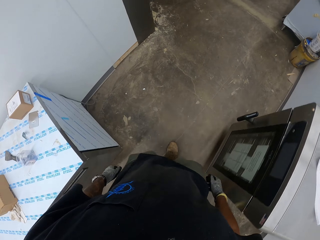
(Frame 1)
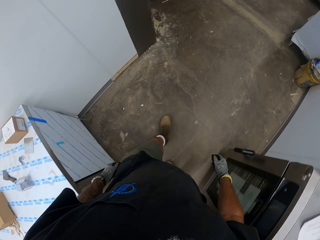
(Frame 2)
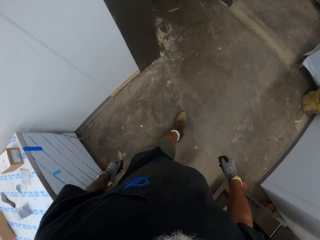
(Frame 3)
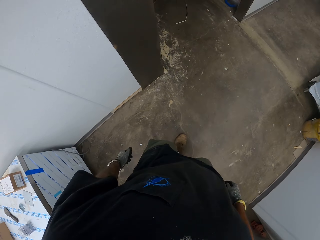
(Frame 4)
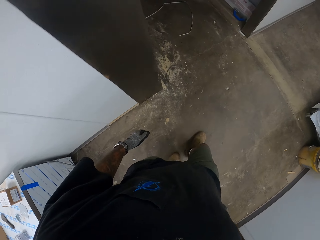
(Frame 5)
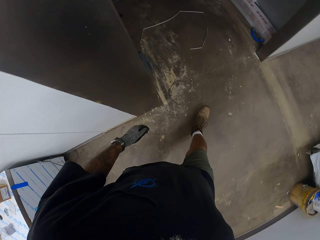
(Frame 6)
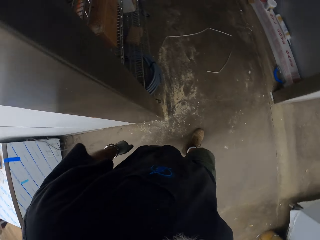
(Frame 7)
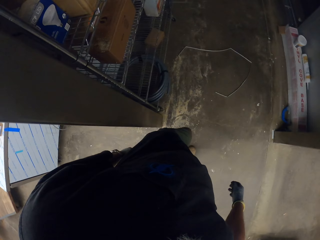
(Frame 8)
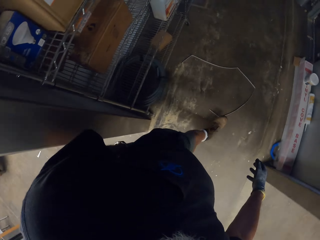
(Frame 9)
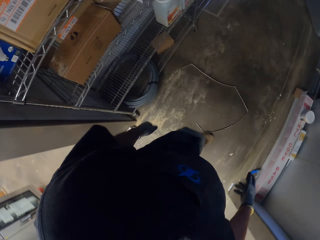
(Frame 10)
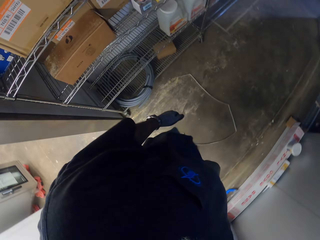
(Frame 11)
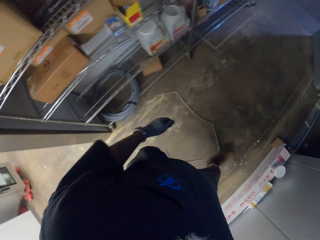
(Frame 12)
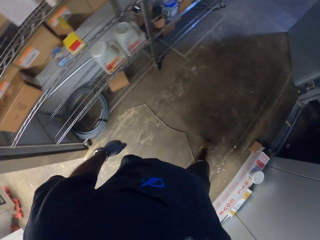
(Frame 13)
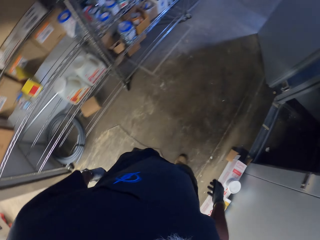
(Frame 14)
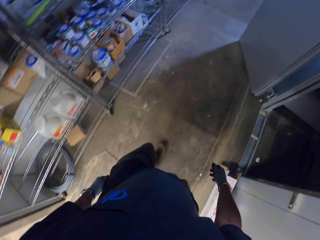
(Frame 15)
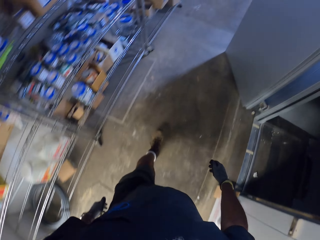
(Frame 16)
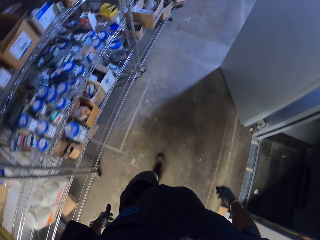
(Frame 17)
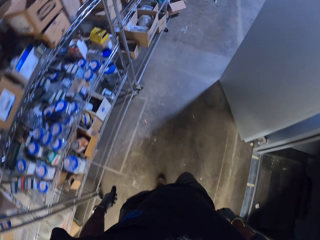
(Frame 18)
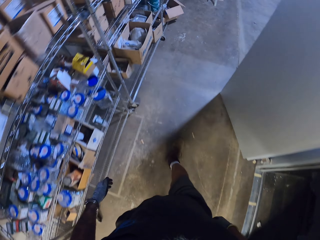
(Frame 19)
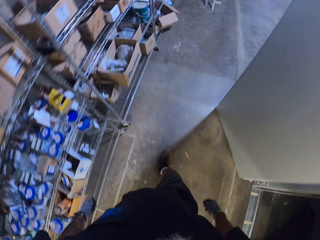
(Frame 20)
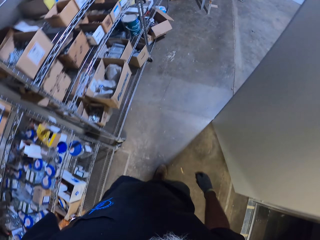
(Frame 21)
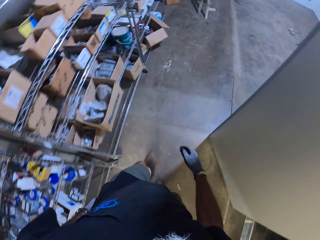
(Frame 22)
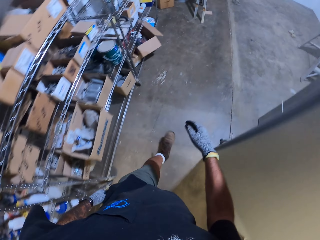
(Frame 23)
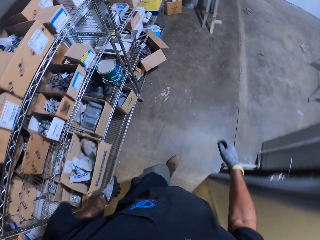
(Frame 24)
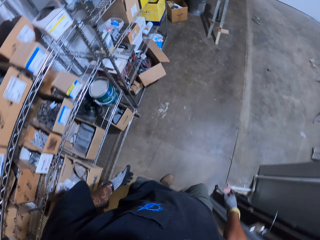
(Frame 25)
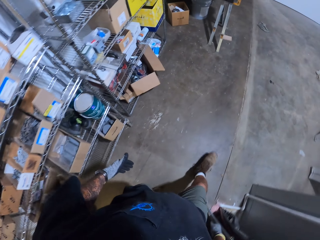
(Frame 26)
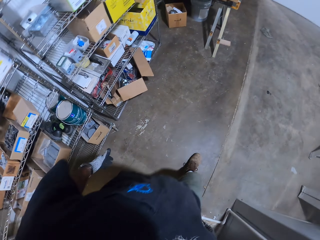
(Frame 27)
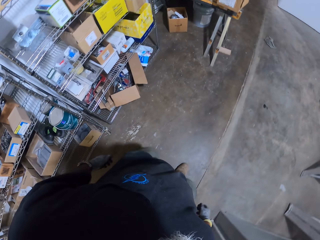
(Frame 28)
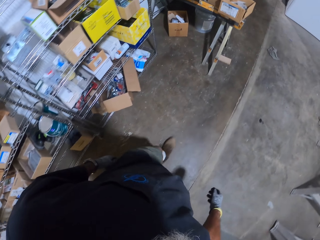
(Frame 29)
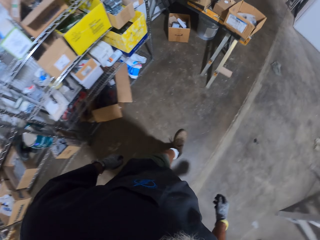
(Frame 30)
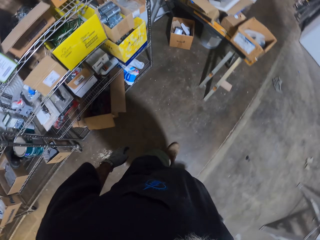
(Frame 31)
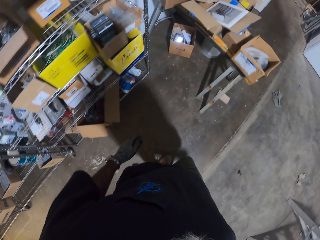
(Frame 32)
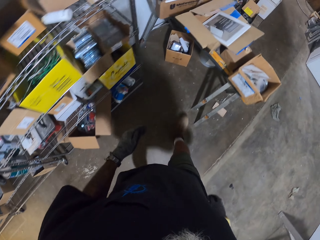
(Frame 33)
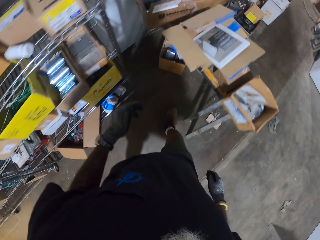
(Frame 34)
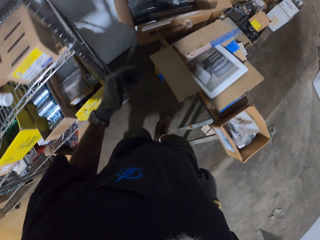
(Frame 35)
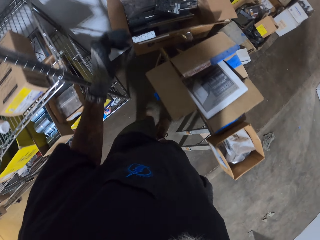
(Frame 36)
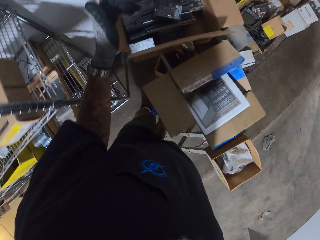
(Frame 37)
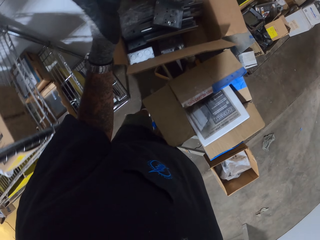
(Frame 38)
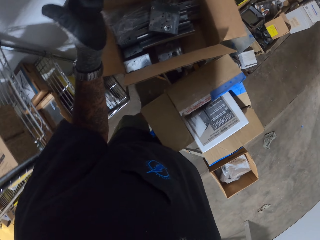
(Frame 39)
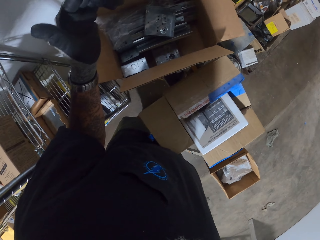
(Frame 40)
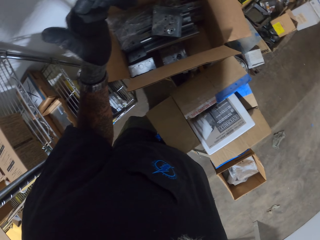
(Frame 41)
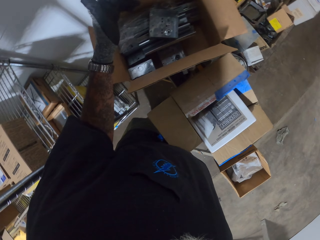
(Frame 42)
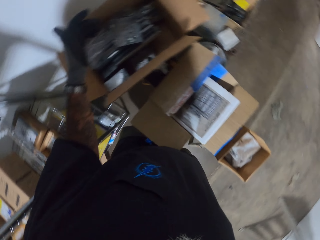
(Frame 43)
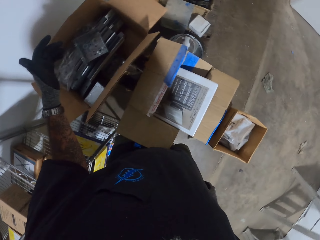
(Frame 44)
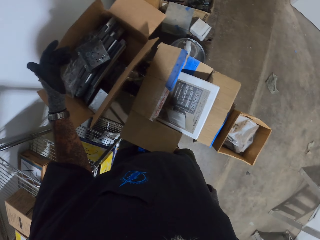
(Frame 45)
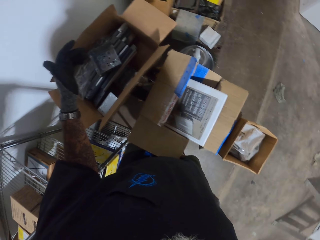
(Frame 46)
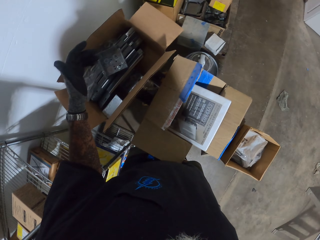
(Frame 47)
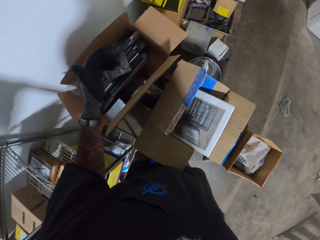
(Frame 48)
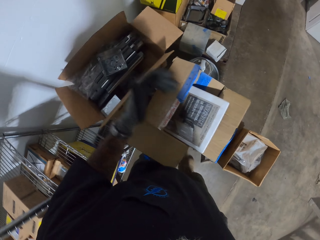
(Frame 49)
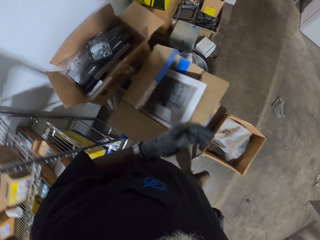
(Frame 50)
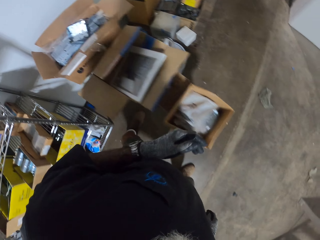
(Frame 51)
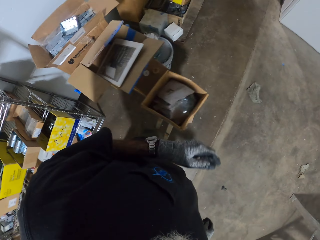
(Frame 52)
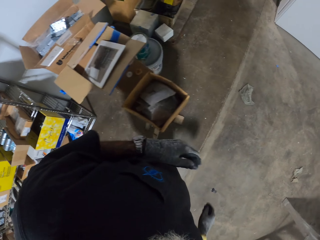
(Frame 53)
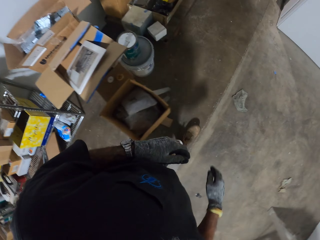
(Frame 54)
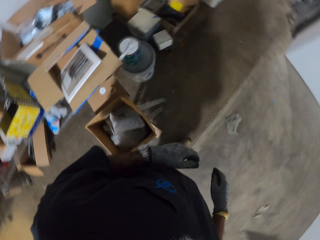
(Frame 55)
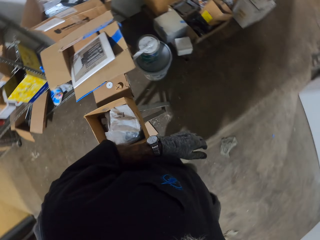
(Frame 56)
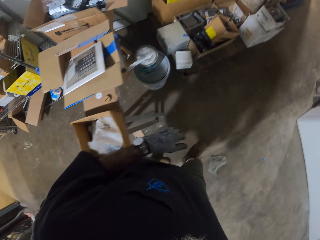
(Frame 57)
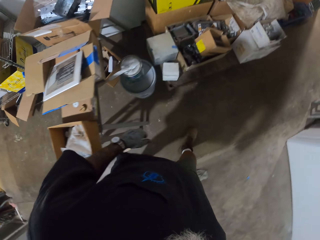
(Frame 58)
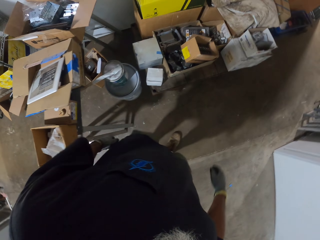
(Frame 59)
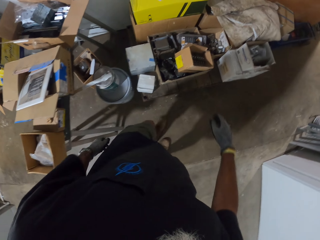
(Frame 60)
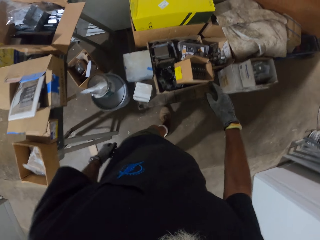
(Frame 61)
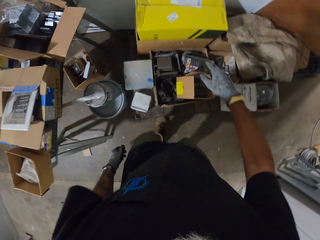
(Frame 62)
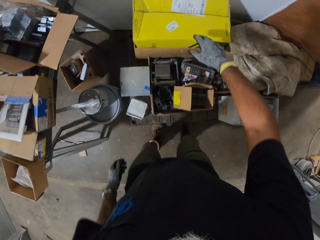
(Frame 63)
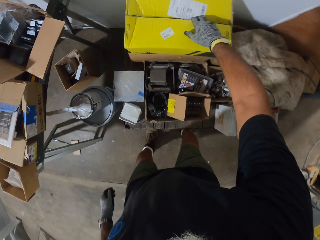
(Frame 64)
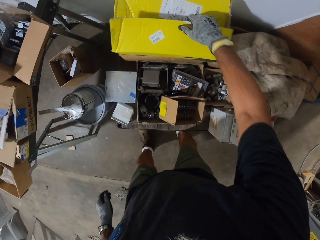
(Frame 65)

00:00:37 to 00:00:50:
The camera wearer looks at the box. They walk around the house.

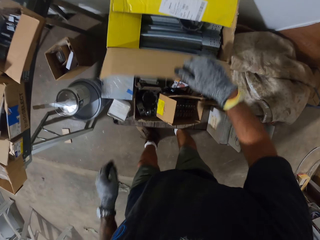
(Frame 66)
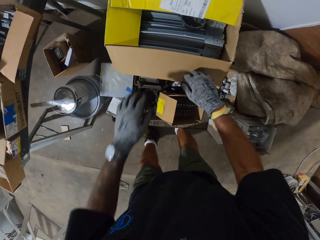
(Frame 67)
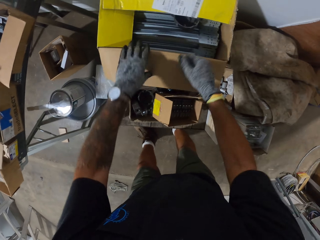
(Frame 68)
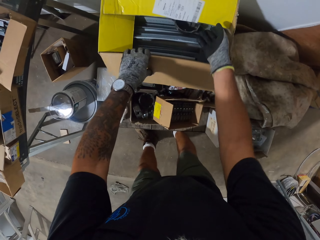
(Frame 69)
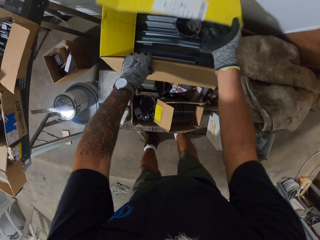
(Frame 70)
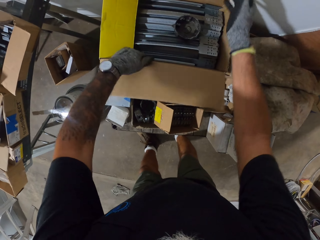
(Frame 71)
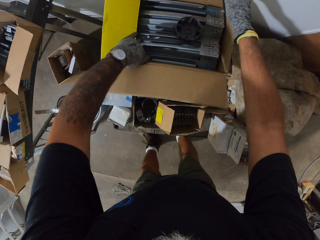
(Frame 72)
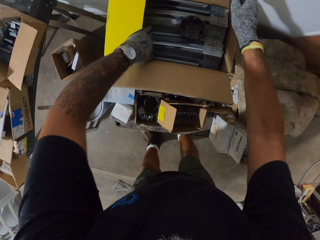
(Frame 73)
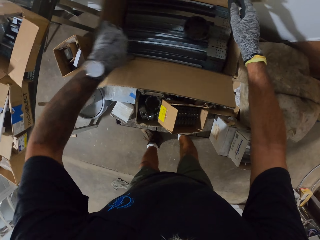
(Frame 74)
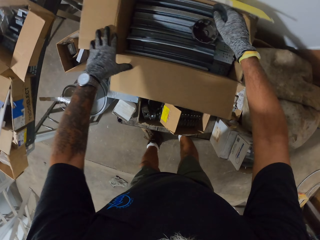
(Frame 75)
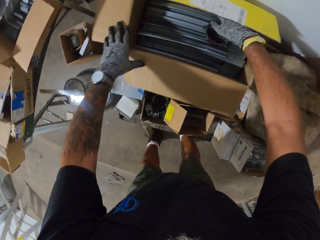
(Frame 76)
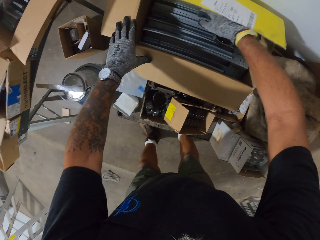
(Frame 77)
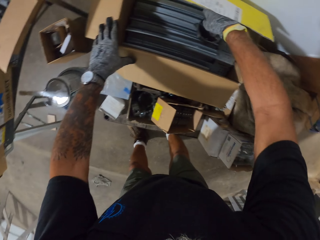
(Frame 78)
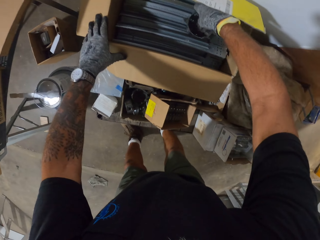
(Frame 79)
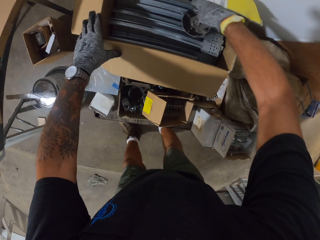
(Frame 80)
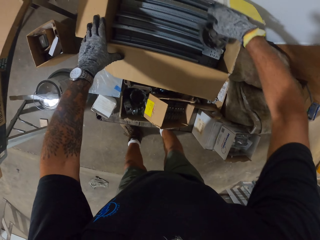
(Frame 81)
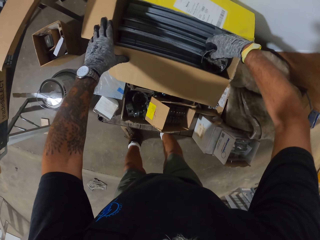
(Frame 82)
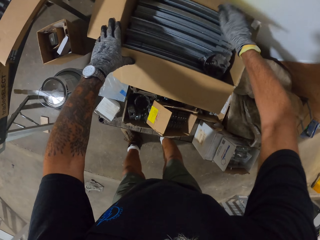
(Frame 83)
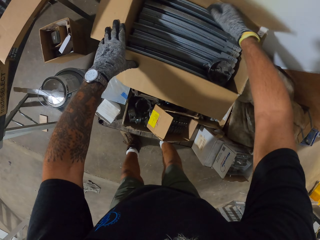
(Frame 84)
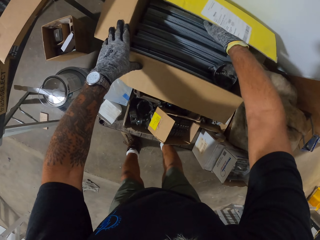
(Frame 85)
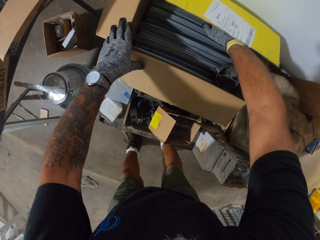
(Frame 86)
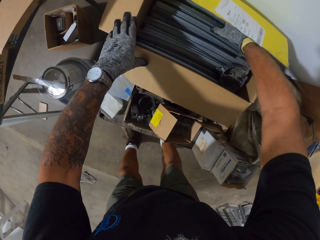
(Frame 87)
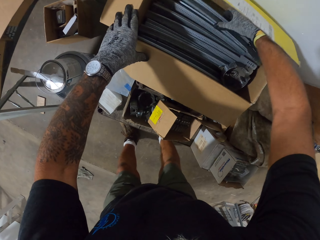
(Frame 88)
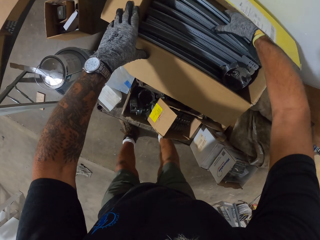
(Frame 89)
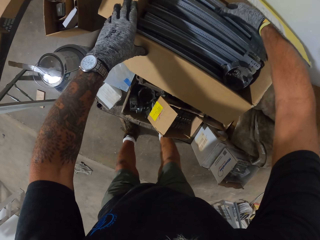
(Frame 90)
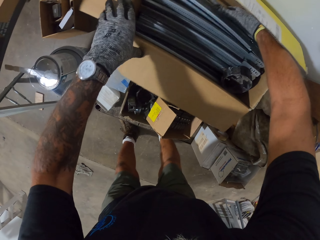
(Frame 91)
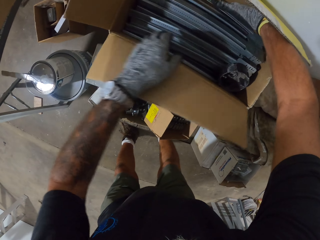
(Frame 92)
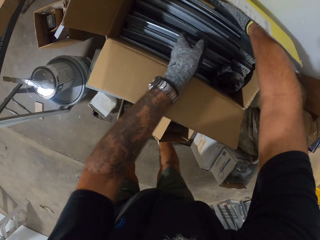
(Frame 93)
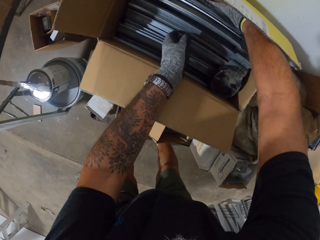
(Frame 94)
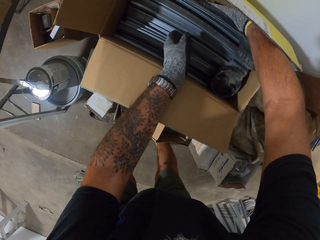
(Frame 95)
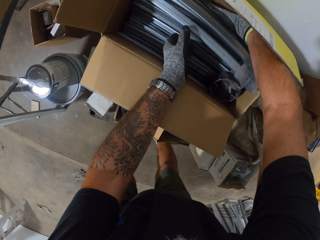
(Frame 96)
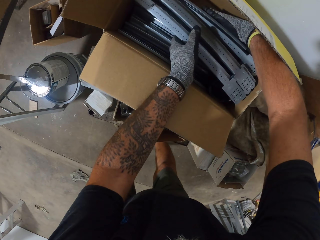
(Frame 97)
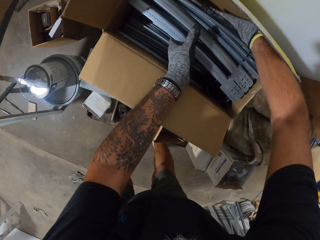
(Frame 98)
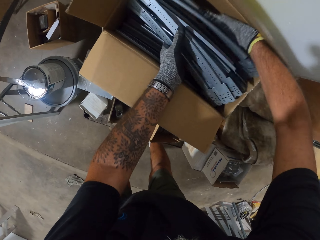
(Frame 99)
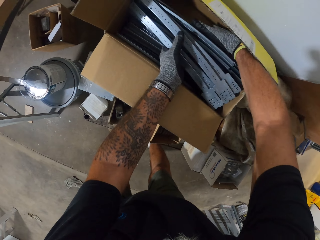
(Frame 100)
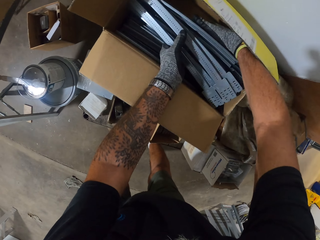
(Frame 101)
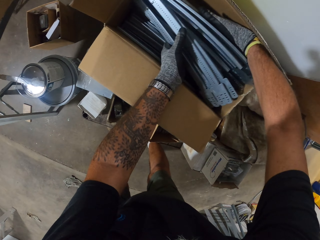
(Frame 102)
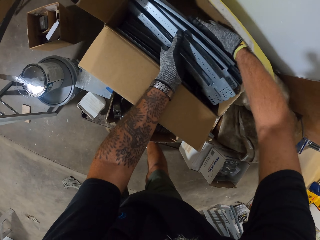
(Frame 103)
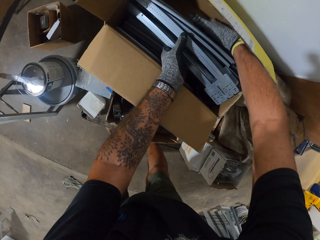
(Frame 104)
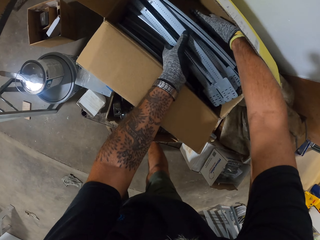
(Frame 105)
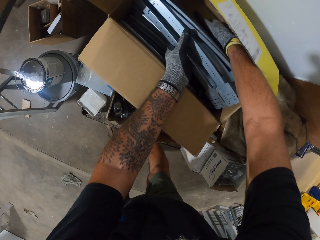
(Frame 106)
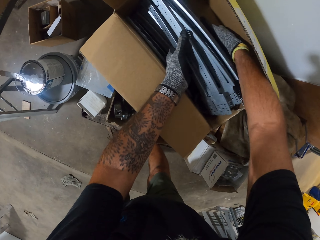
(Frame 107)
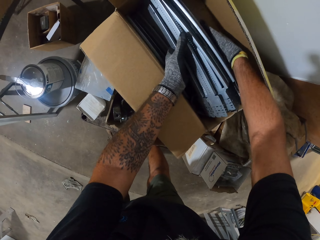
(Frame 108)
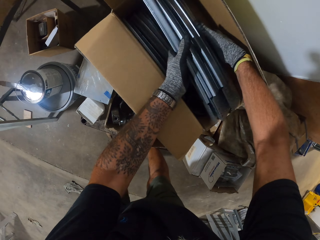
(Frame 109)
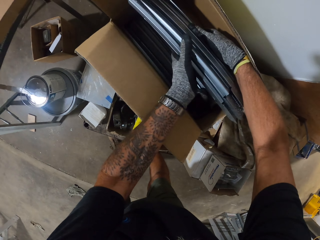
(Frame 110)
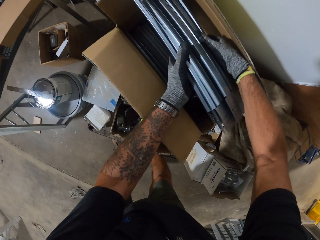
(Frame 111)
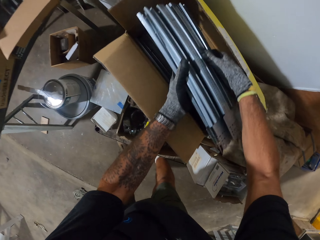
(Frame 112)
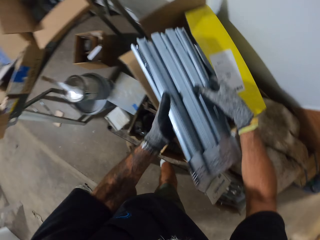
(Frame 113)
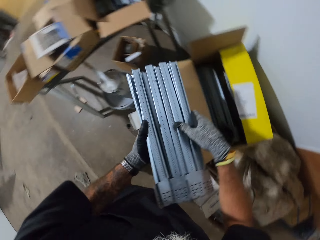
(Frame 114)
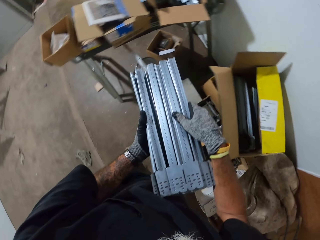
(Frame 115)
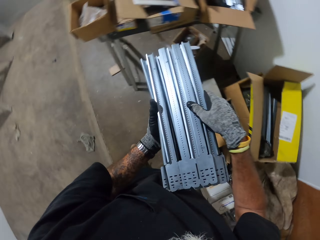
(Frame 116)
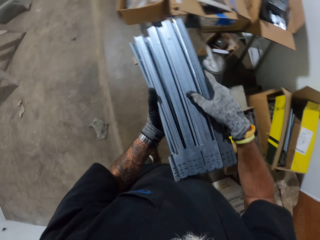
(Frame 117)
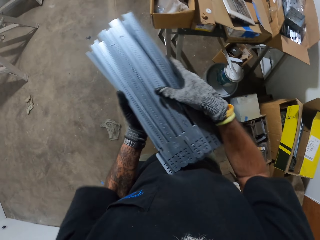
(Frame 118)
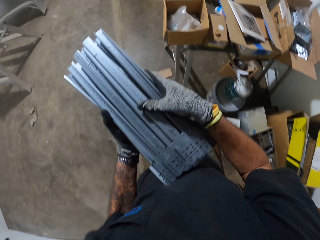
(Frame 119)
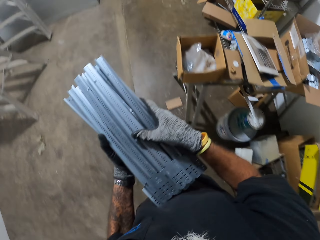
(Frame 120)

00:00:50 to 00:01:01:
The camera wearer opens the box. They look for something in the box. They pick metals in the box.
